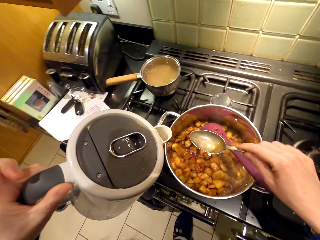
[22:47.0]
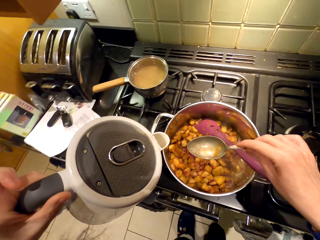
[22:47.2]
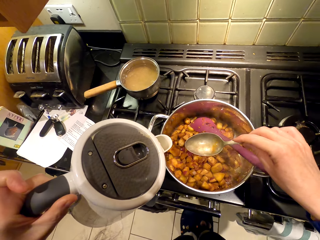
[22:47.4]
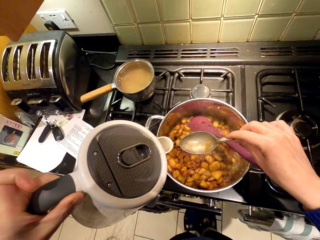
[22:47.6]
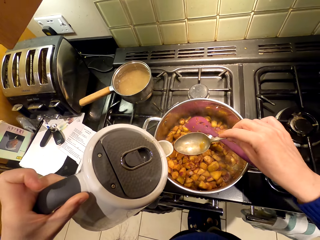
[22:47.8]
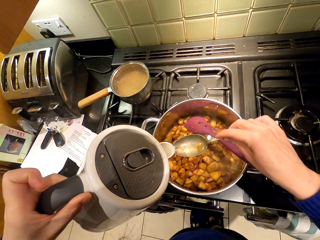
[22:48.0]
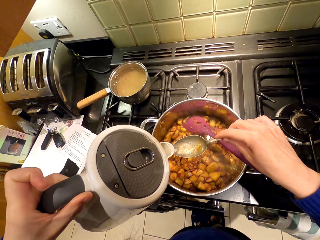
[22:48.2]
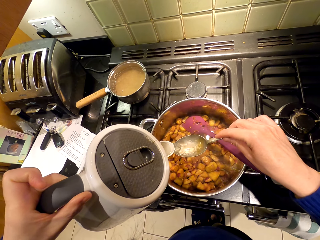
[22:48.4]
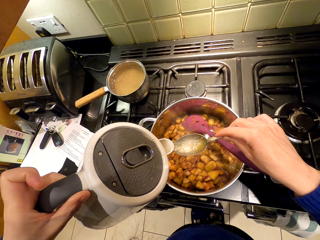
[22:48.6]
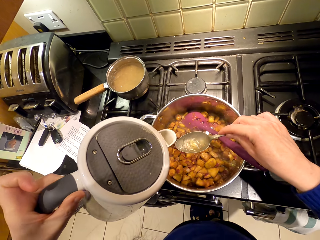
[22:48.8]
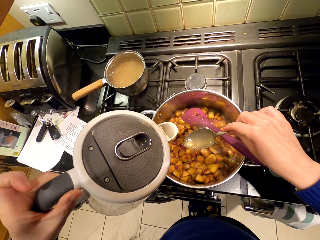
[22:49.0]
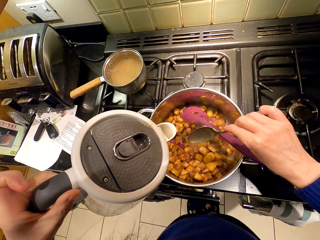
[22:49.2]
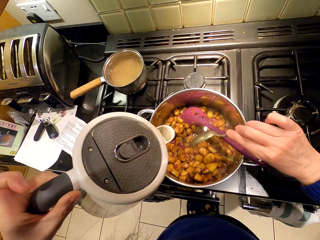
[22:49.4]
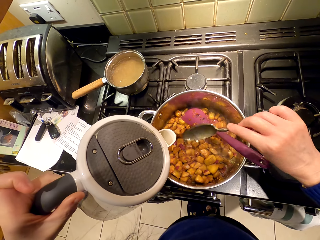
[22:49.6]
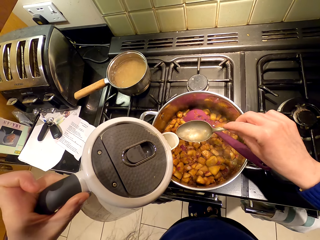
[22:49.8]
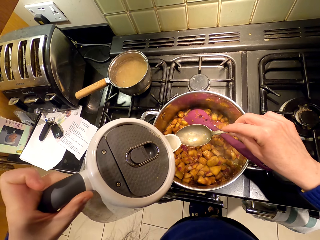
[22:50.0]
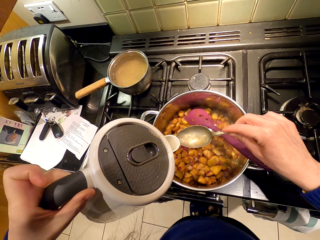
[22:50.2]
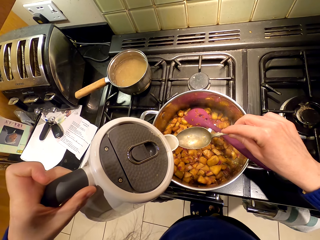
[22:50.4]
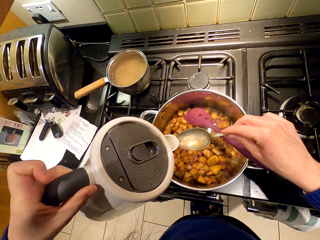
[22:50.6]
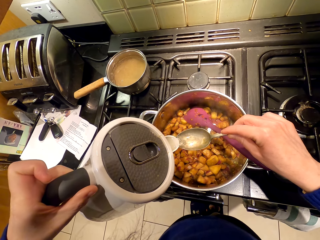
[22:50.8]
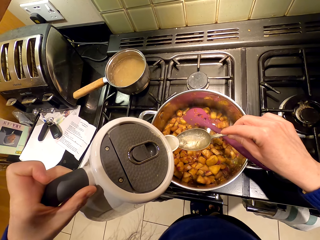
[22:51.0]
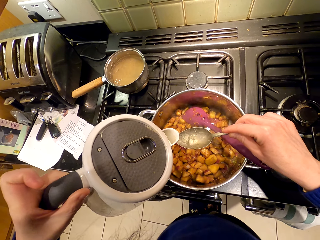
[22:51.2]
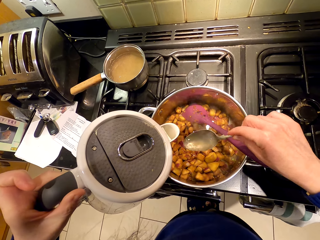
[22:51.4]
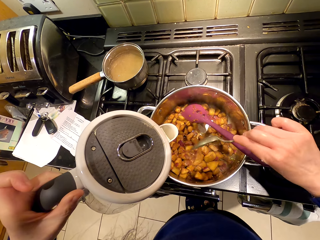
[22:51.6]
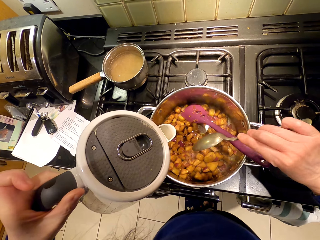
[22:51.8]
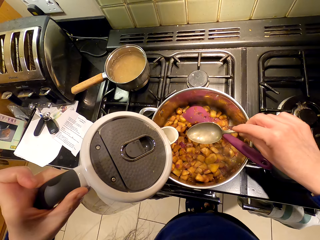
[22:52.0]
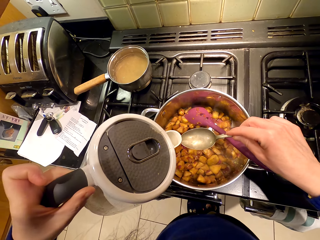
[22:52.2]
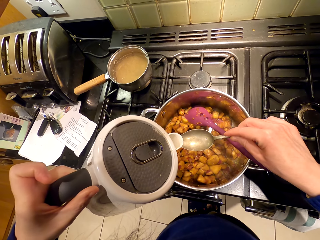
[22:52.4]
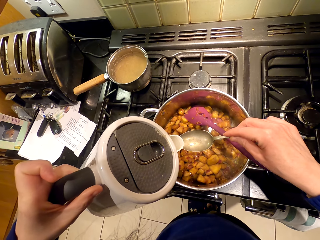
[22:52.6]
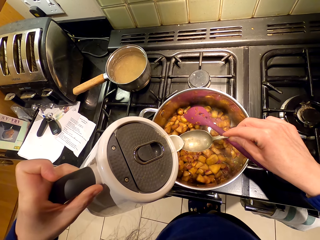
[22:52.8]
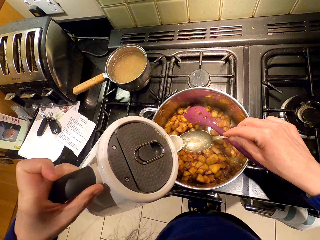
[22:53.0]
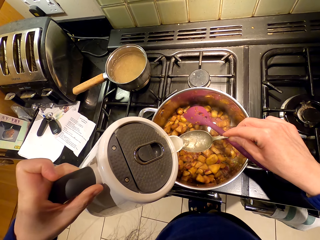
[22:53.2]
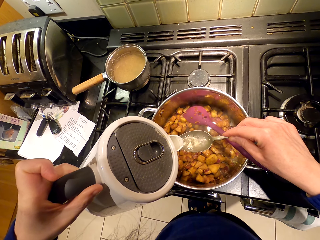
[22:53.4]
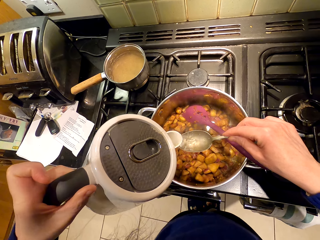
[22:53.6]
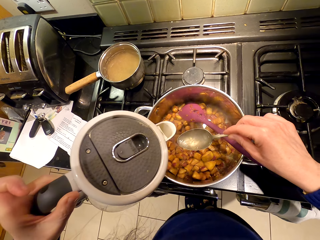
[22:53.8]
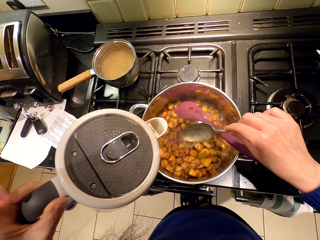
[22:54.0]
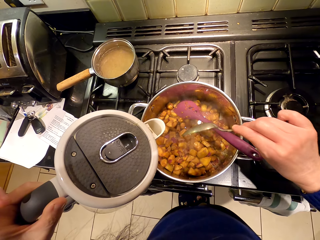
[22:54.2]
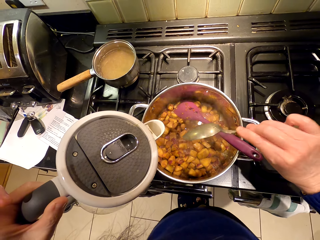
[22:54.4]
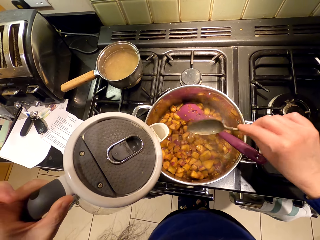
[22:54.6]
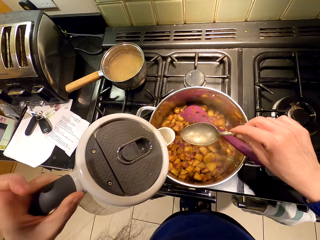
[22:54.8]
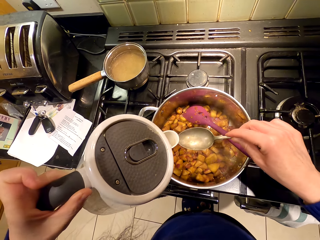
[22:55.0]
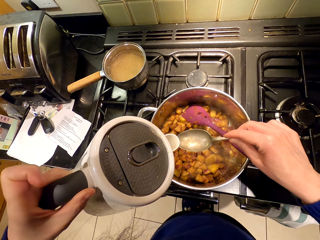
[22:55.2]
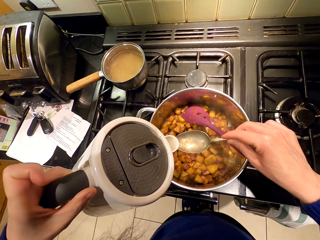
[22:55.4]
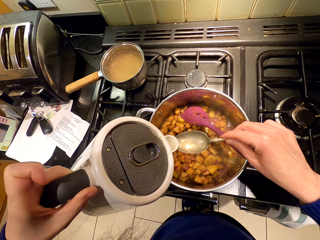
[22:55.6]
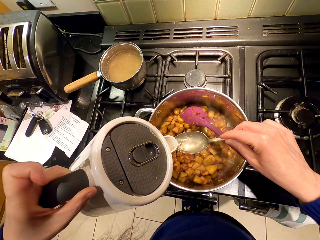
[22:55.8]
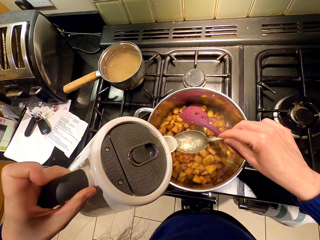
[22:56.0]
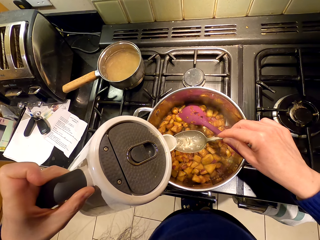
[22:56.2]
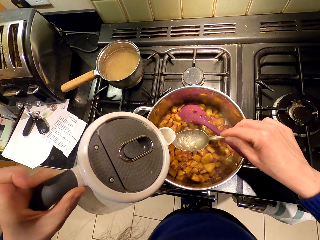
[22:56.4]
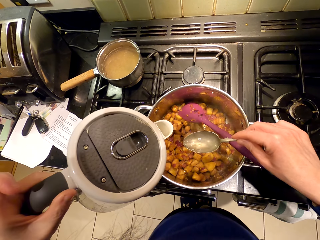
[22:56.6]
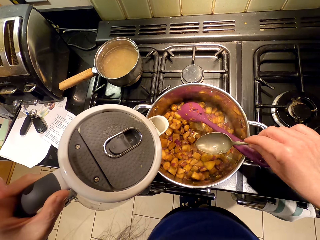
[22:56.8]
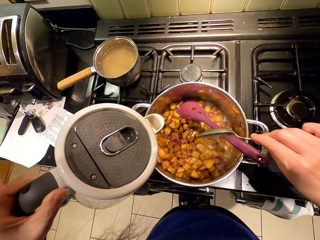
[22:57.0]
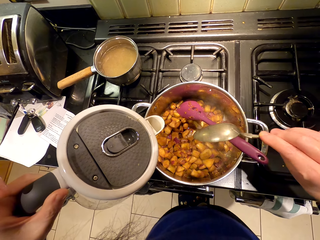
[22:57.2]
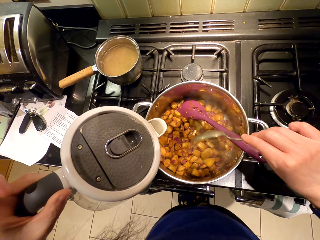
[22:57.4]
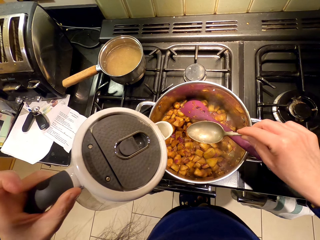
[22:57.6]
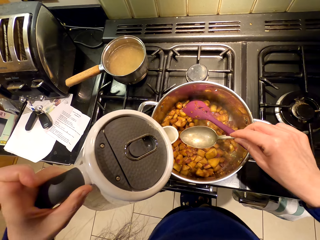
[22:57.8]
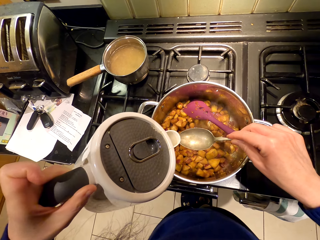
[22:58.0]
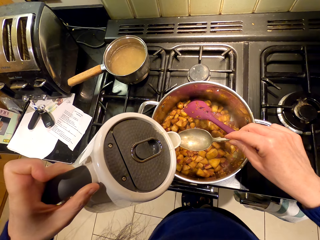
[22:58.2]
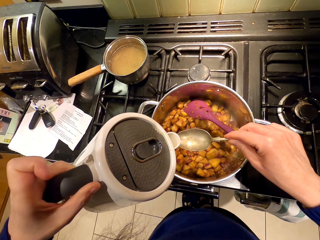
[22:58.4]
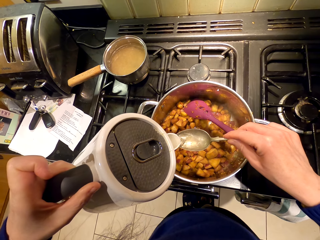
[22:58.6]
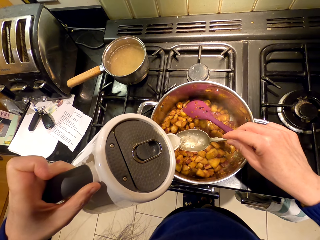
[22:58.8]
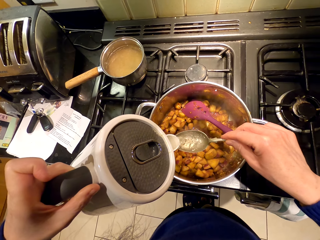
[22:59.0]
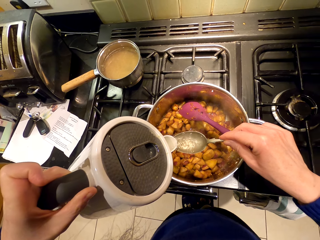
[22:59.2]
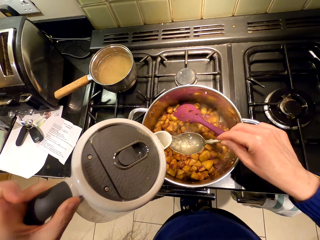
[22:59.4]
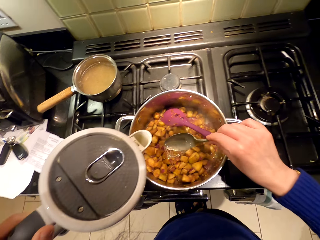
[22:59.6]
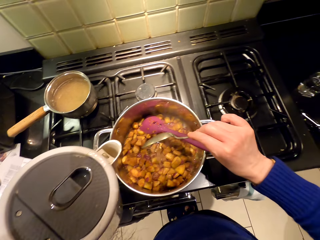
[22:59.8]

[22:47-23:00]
The camera wearer pours water to the spoon. They pour water into the food. They pour water to the spoon. They pour water into the food. They pour water to the spoon. They pour water into the food. They pour water to the spoon. They pour water into the food. They pour water to the spoon.

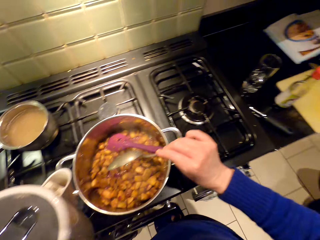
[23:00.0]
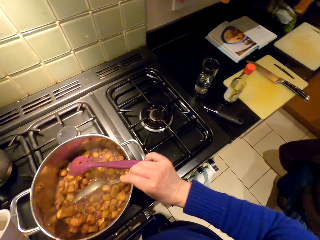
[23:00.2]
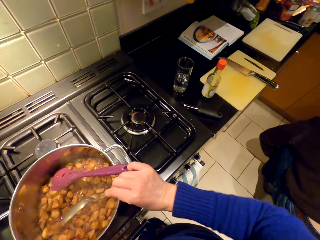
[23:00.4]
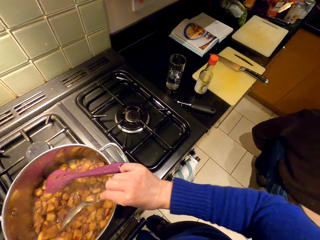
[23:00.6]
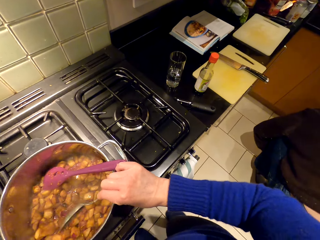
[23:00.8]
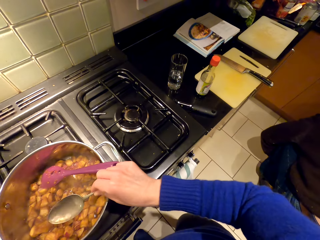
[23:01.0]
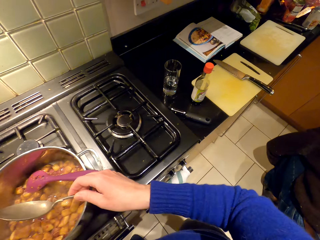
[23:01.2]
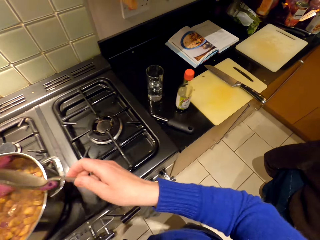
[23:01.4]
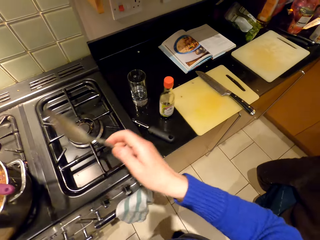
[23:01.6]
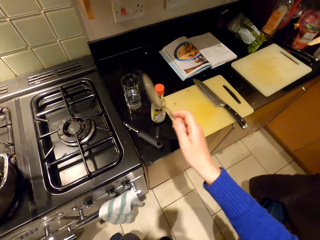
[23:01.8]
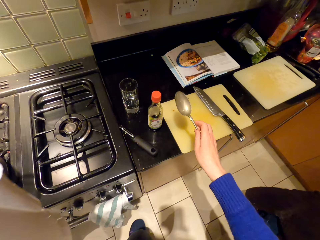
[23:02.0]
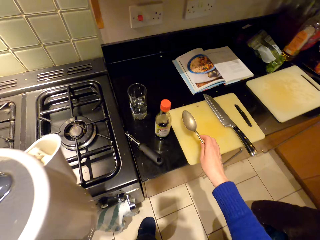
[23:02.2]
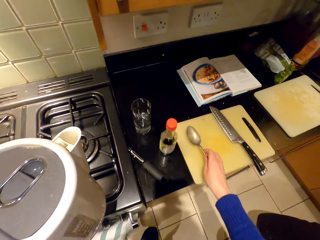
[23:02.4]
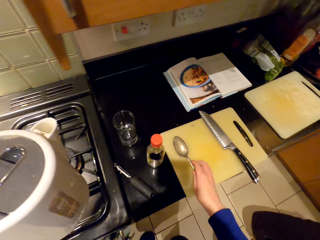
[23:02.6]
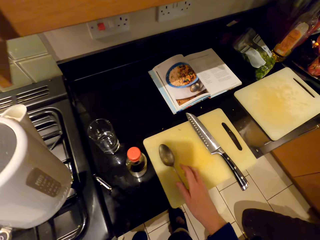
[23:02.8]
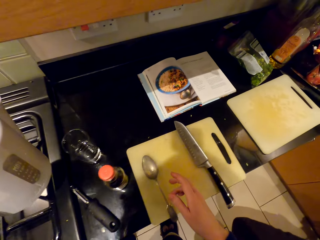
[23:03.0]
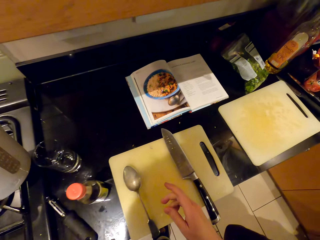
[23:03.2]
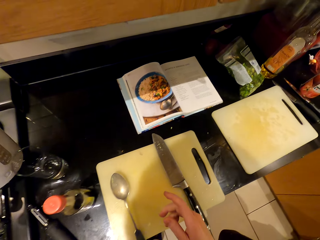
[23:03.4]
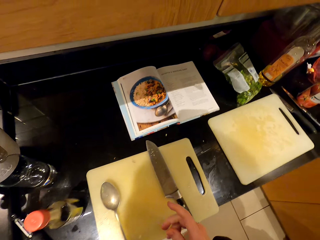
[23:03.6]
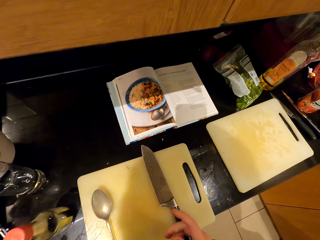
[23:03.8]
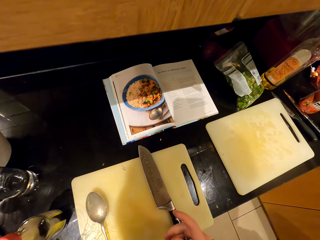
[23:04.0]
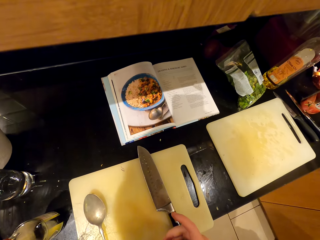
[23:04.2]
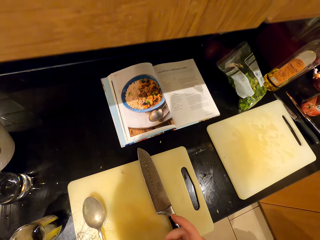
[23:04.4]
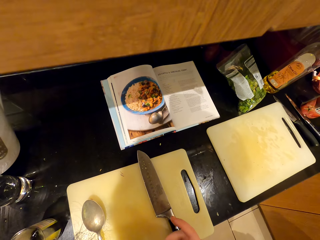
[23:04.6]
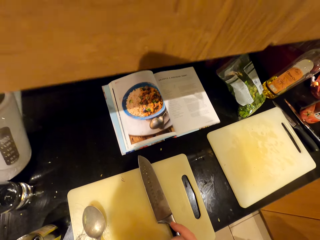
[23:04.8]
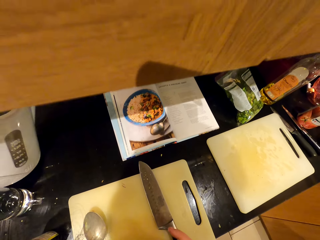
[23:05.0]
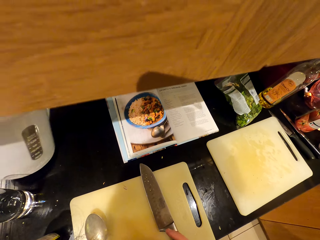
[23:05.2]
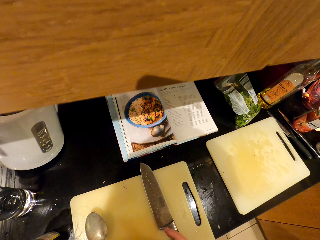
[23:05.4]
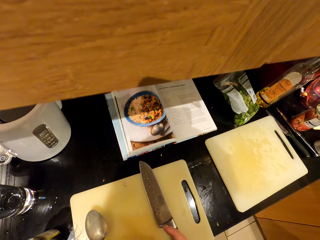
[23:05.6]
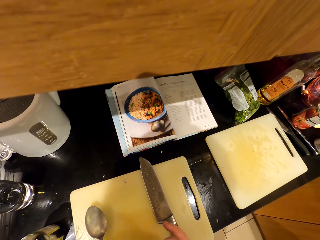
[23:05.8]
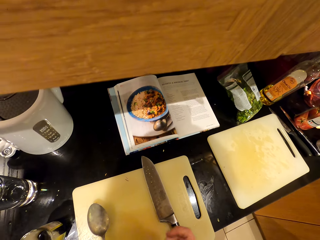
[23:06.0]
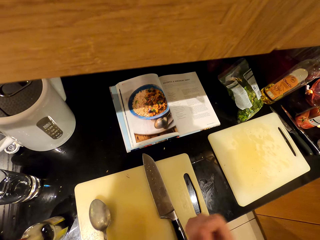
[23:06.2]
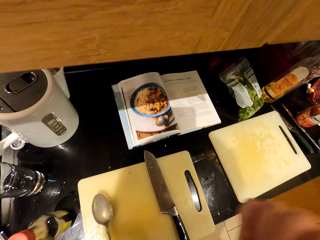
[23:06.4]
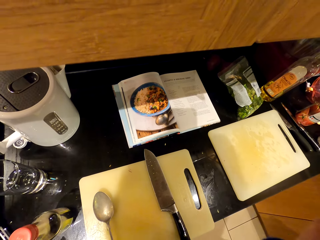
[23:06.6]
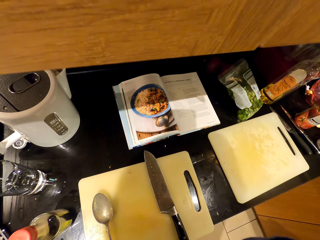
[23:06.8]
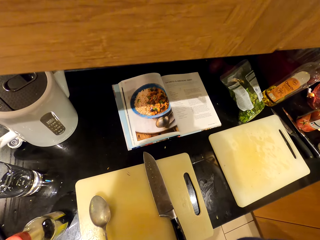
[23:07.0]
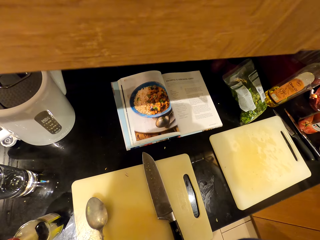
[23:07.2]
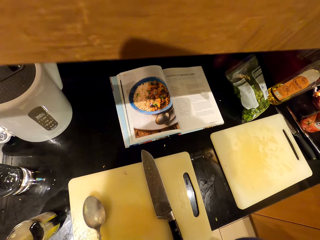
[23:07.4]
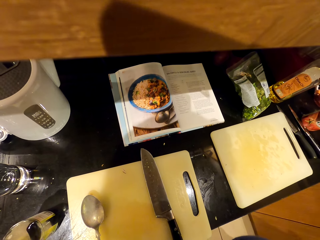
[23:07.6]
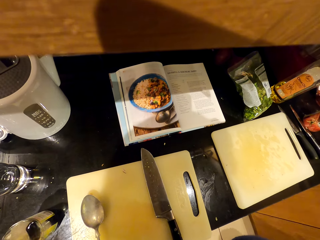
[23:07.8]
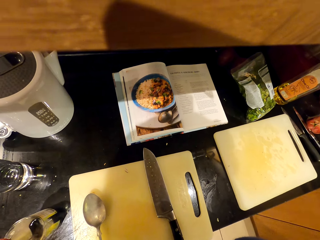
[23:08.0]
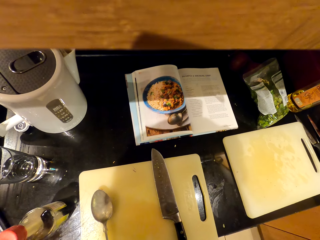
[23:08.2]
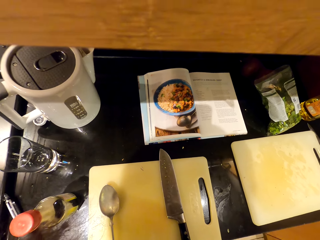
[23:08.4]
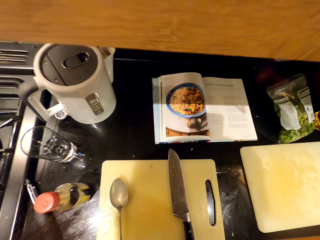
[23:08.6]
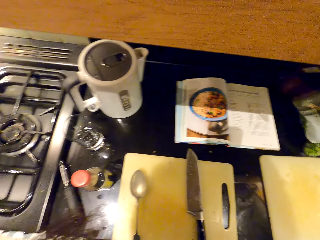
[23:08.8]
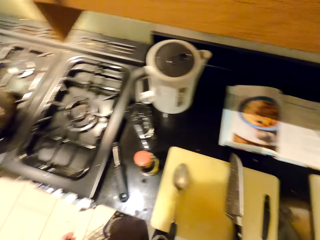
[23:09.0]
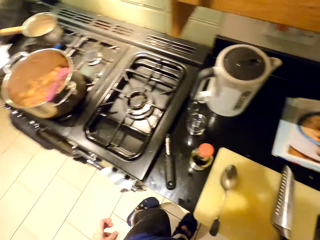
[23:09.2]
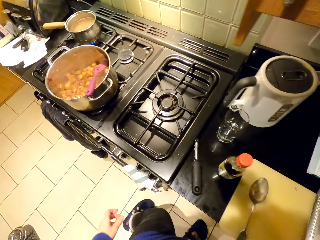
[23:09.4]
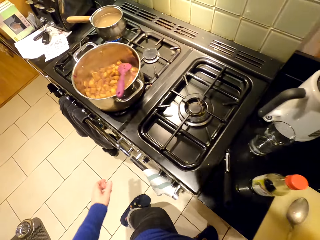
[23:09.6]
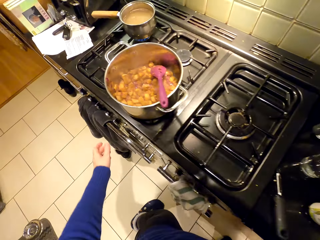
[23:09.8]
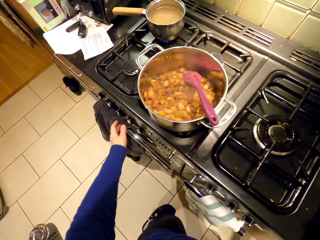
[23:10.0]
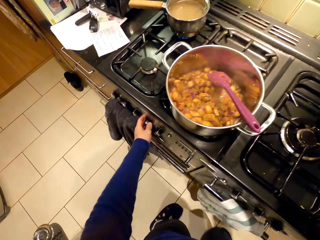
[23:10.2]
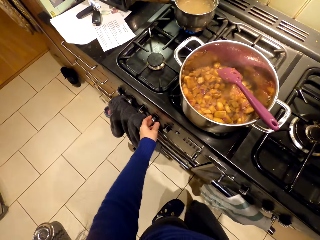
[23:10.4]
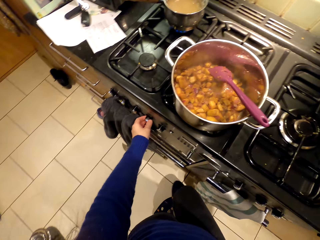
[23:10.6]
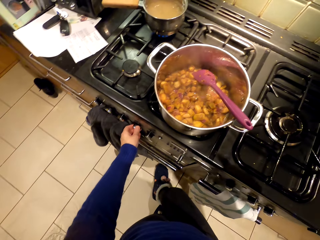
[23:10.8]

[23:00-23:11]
The camera wearer pours water into the food and shakes the spoon. A person bends down. The camera wearer walks around. They place the spoon on the chopping board. They look around. They place the electric jug on the countertop. They adjust the camera. They walk around.
